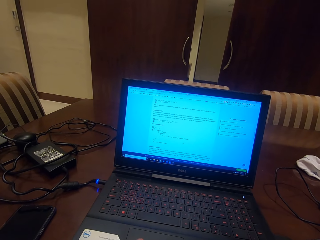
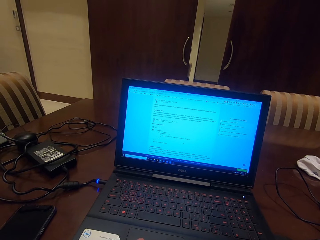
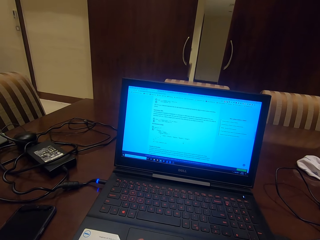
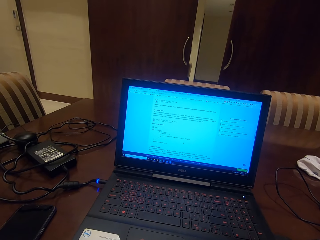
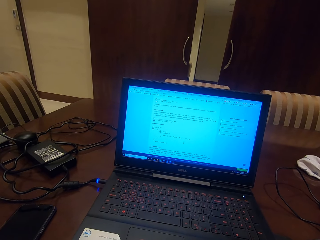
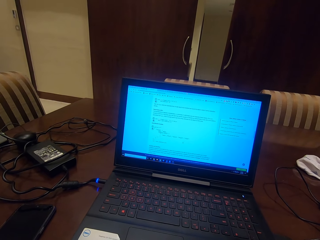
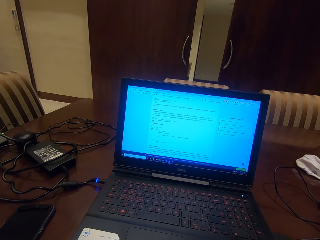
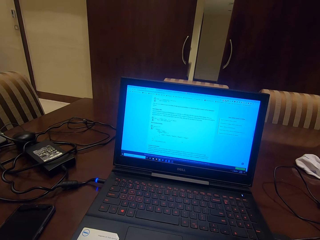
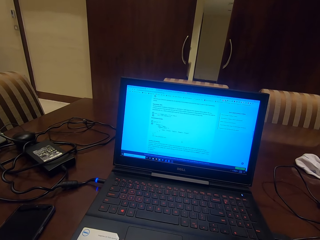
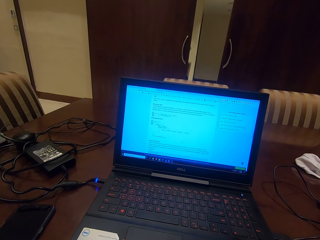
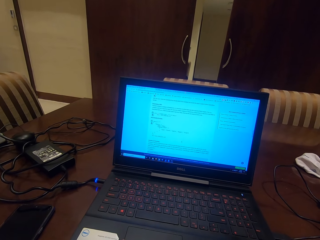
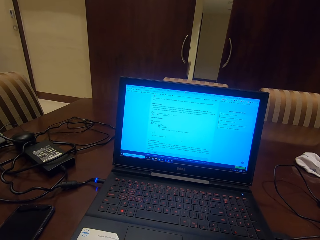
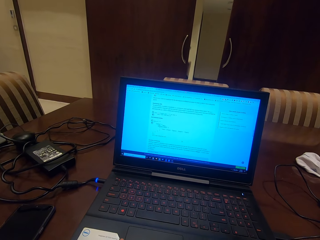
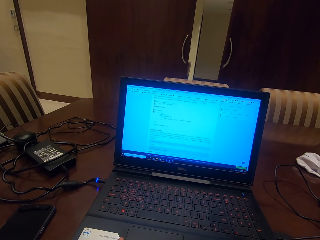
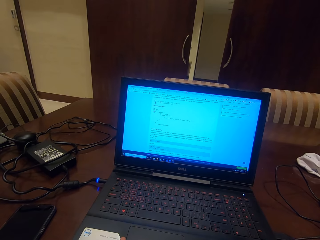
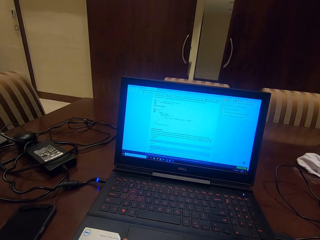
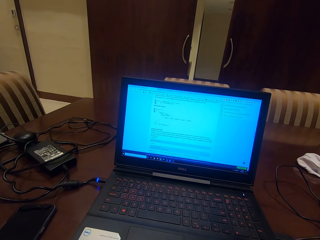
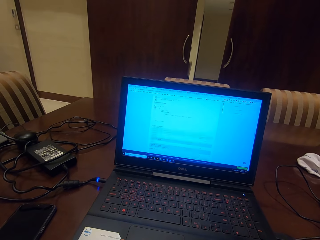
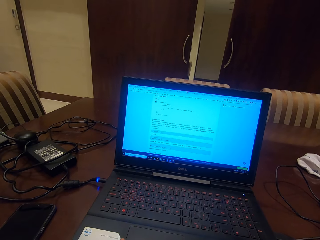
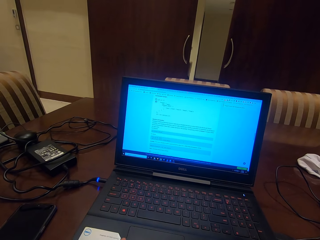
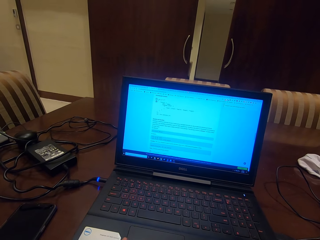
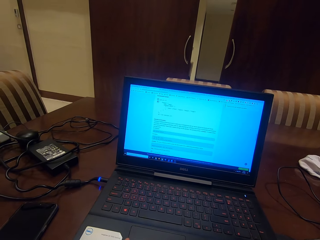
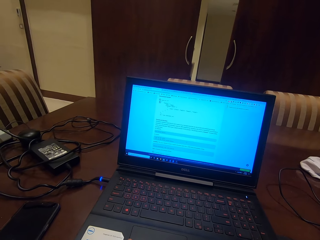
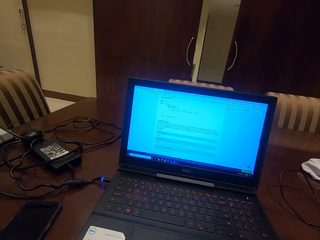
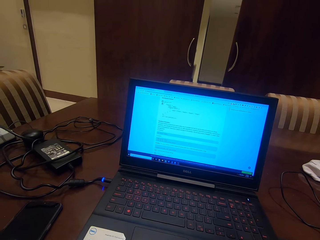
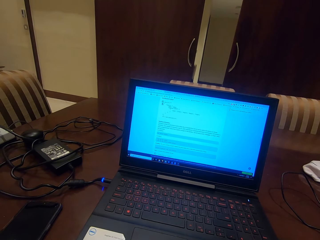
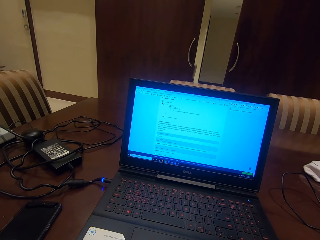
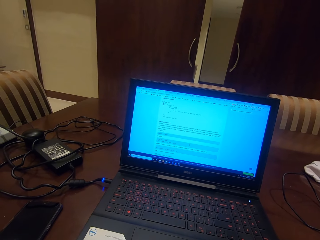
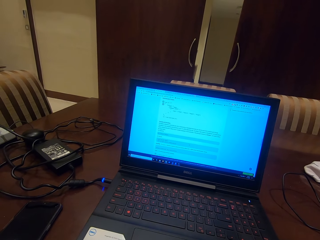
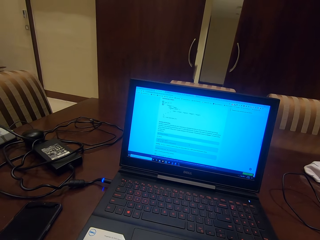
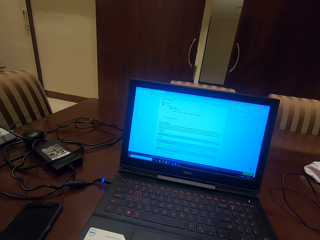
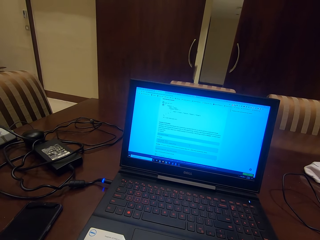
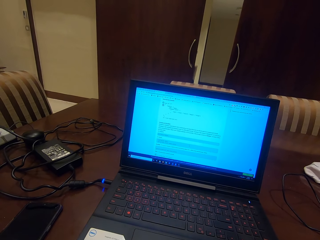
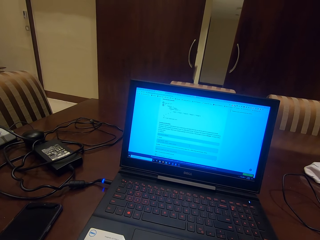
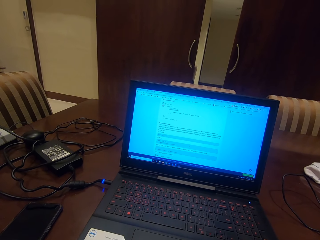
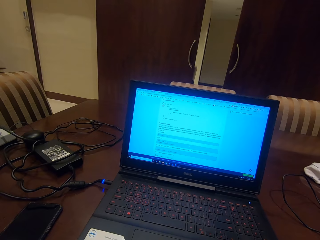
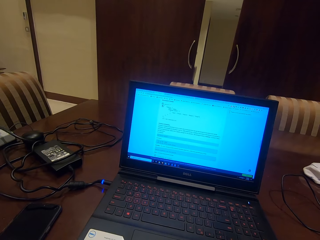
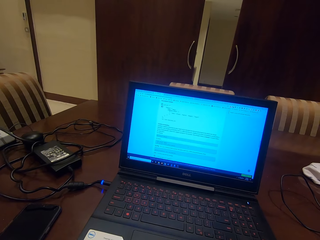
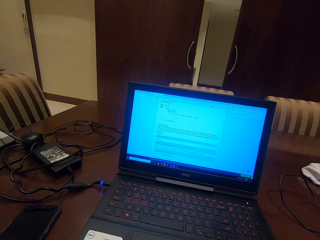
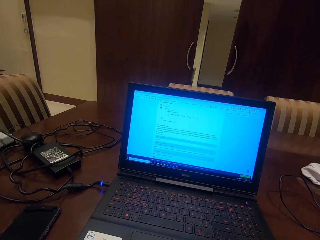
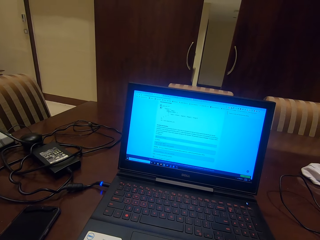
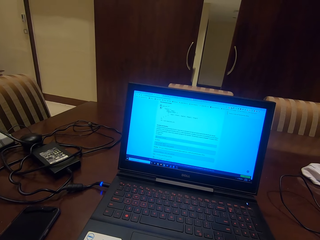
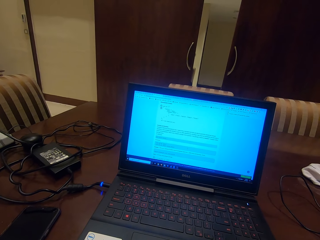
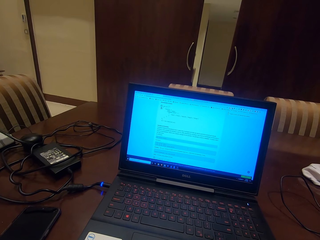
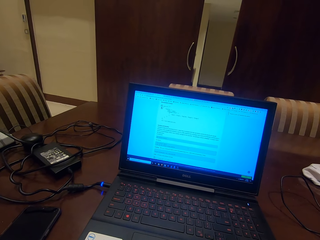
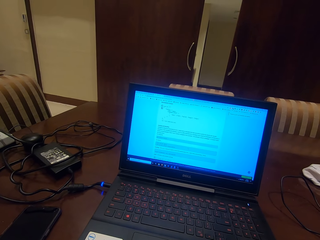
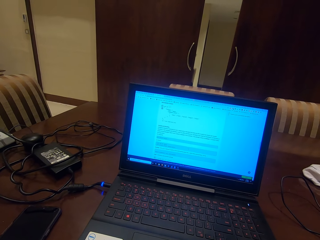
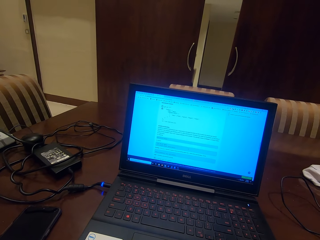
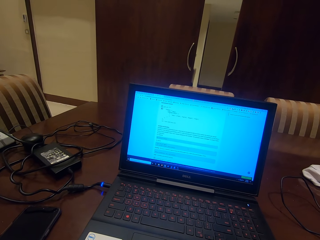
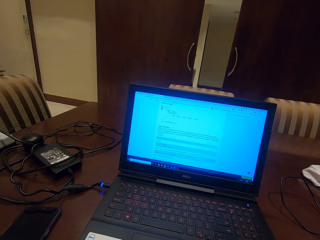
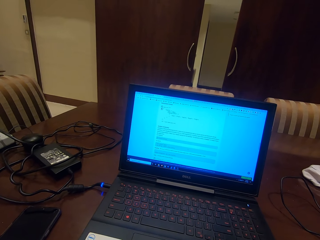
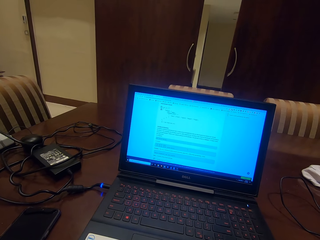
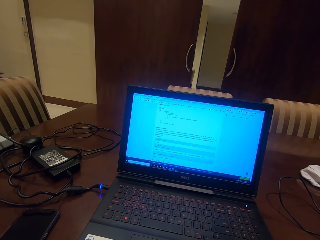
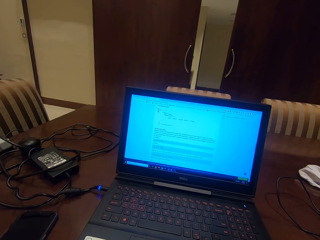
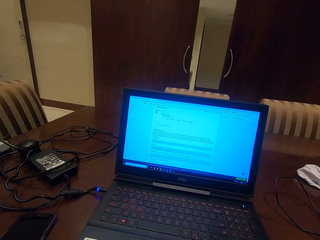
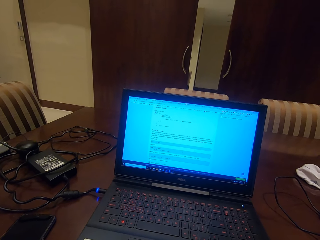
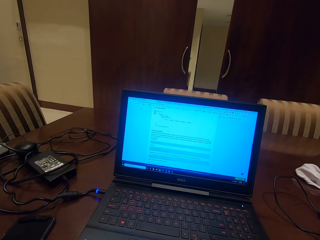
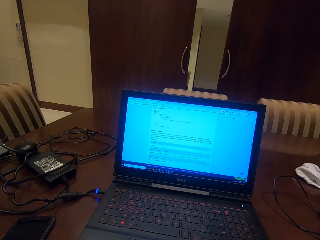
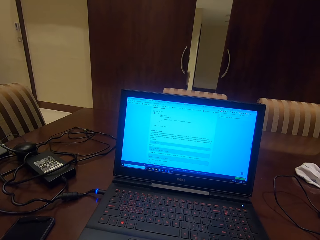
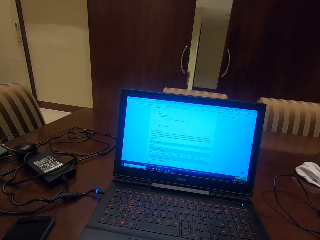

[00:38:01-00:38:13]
The camera wearer scrolls down a page on a laptop. They read a page on the laptop.

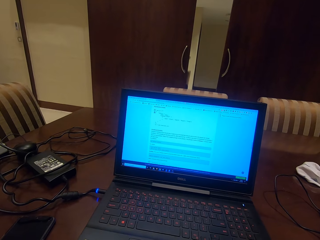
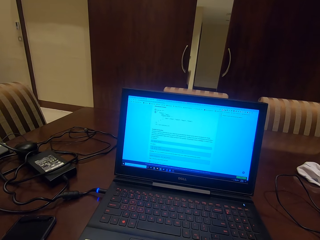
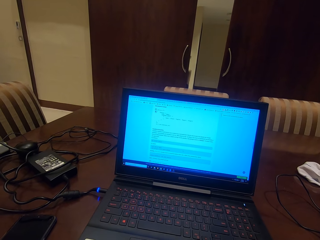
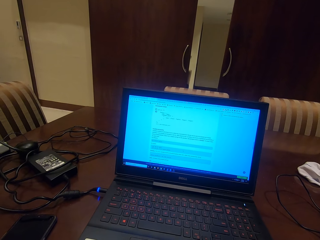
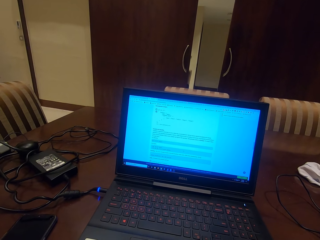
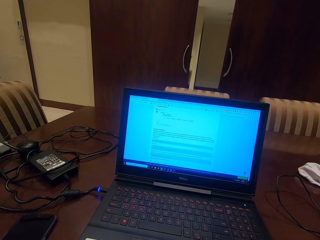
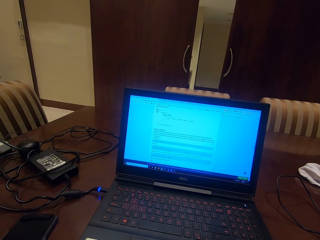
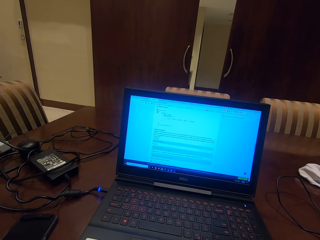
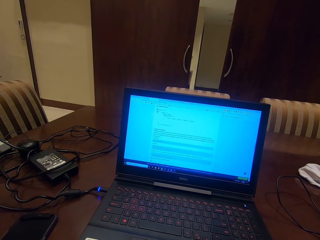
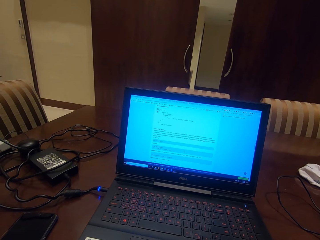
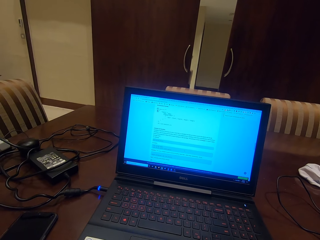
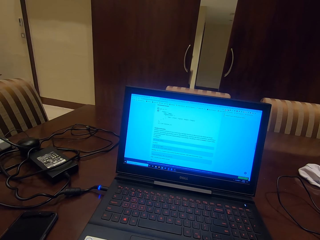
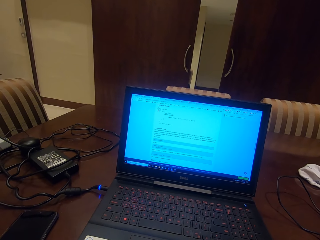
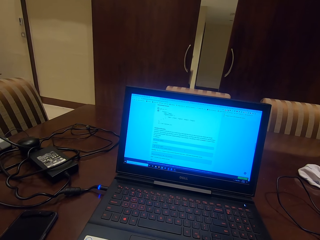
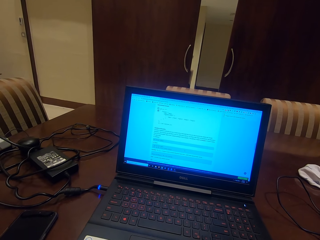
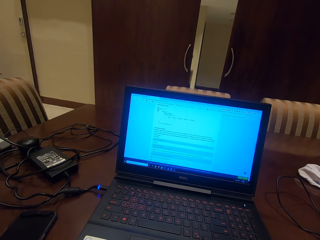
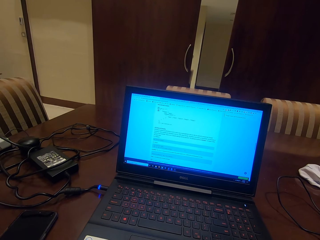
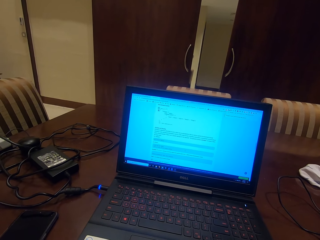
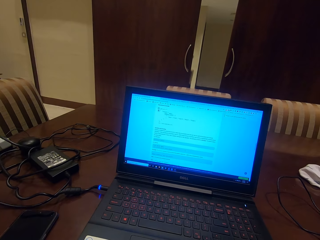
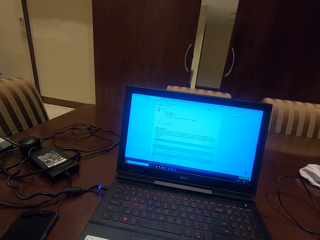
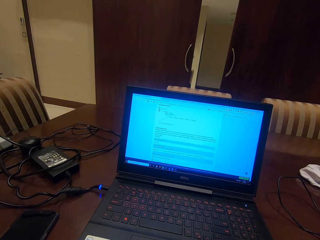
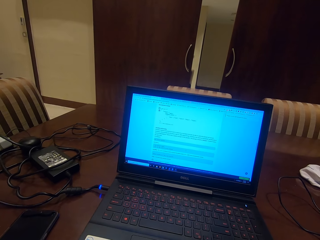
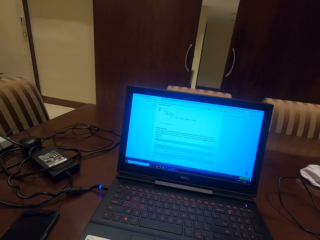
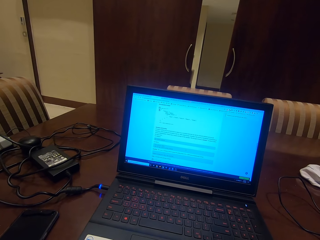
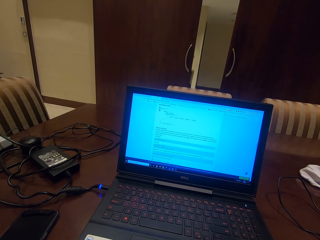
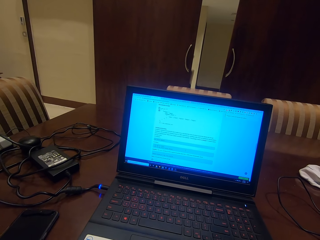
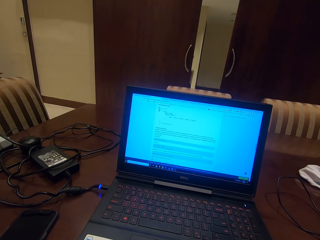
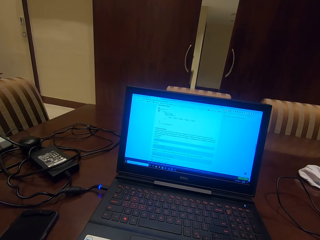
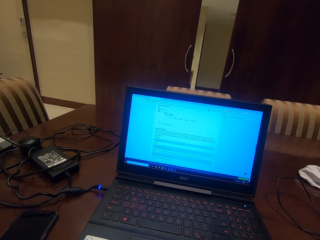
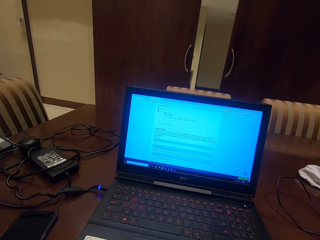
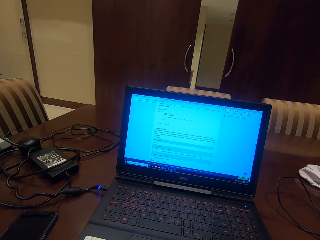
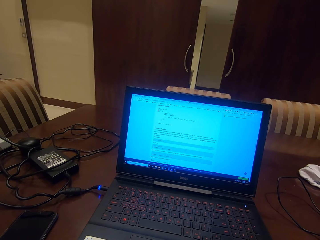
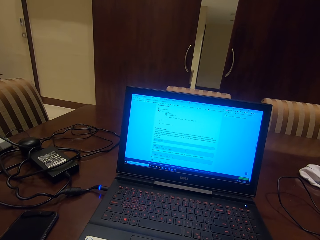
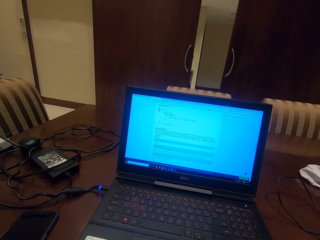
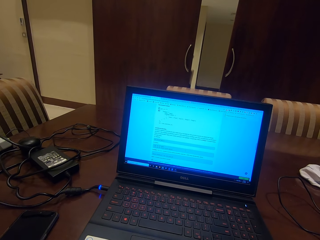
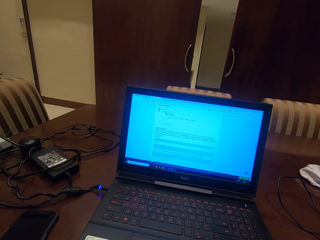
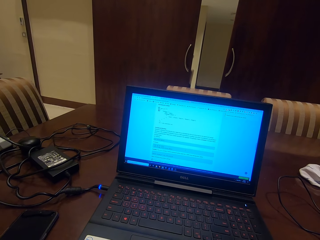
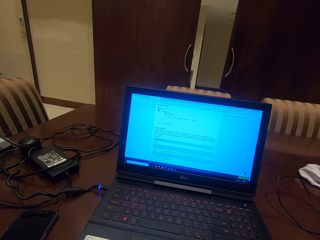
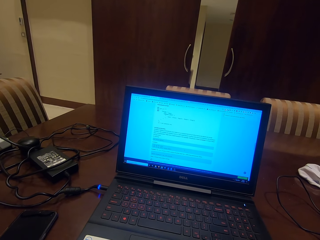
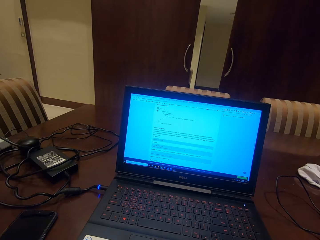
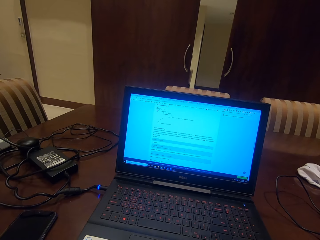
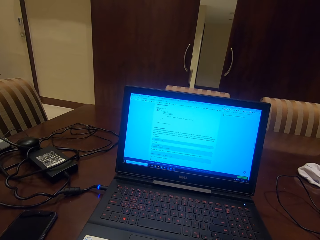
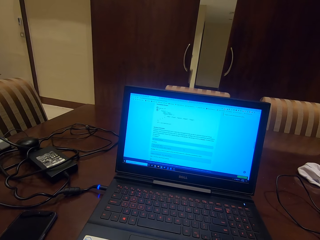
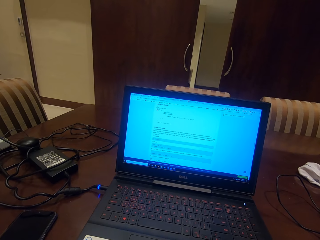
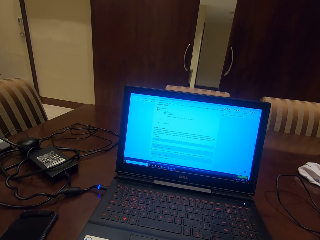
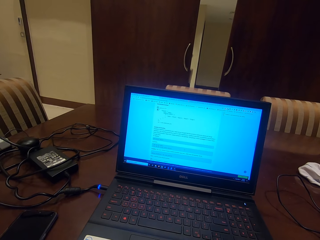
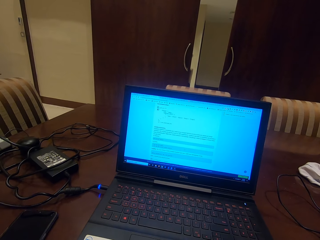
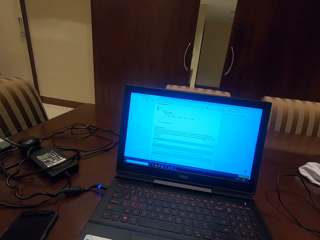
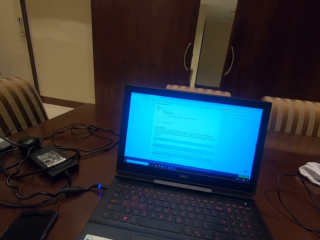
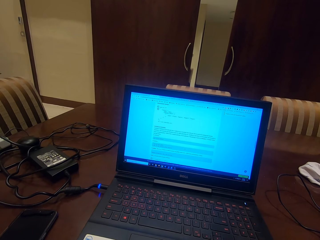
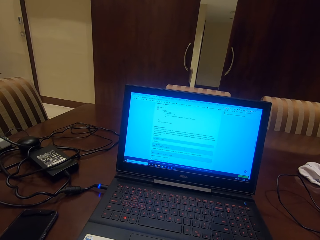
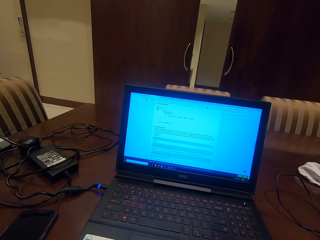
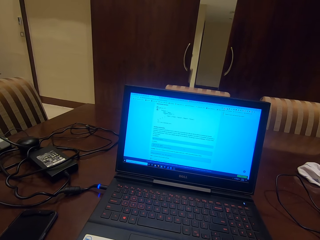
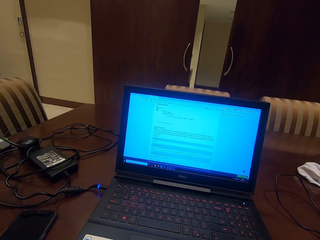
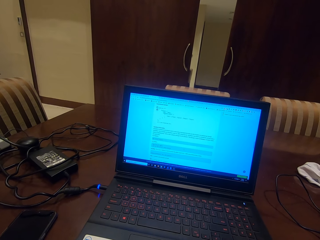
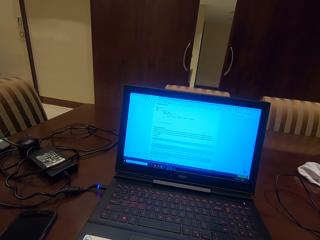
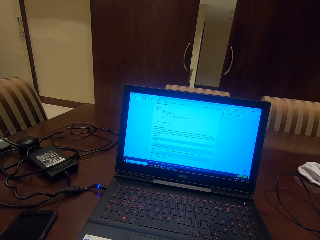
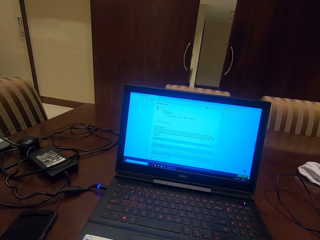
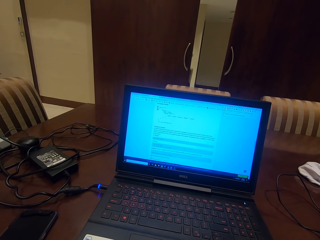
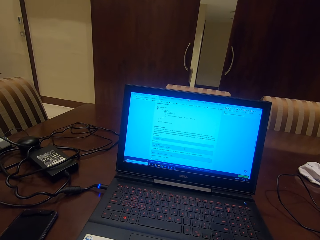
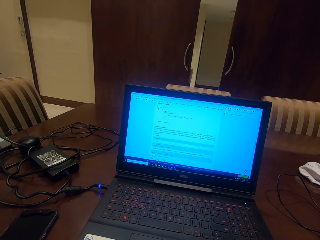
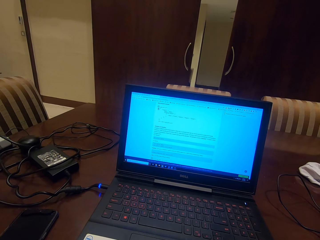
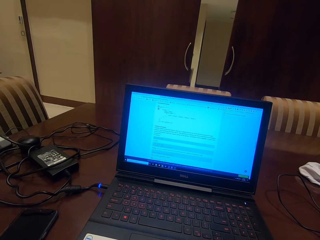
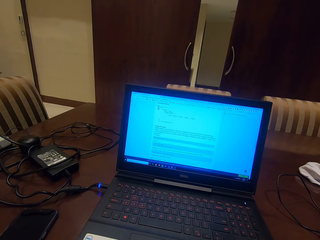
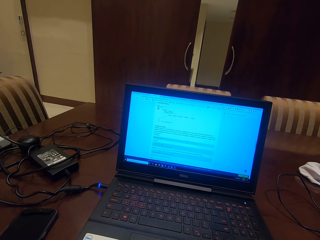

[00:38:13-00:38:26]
The camera wearer looks at the laptop.
